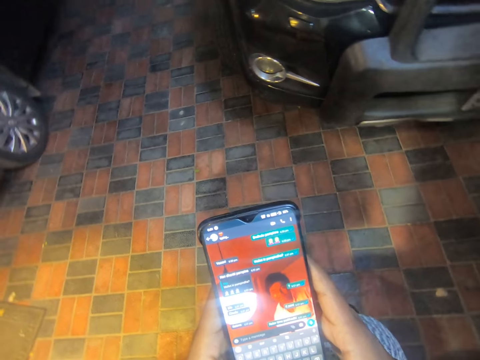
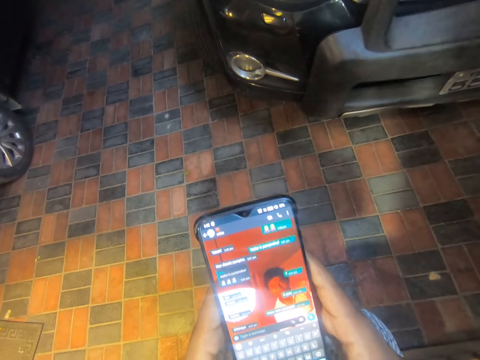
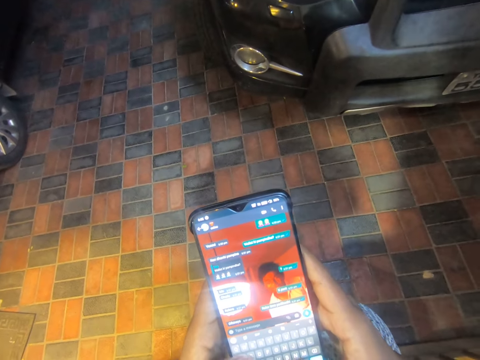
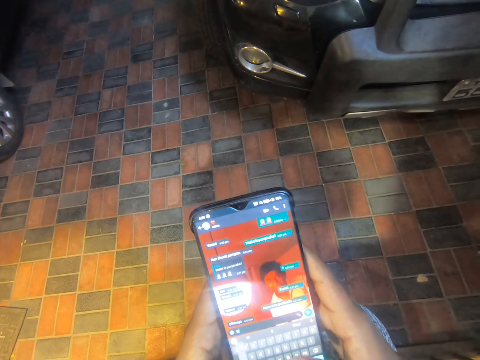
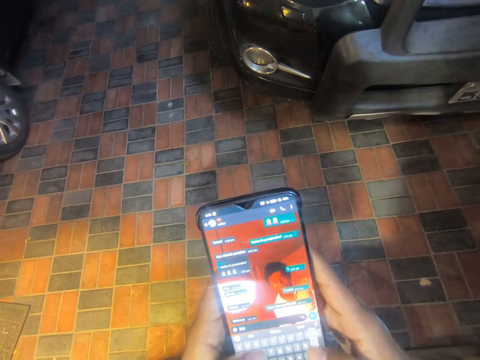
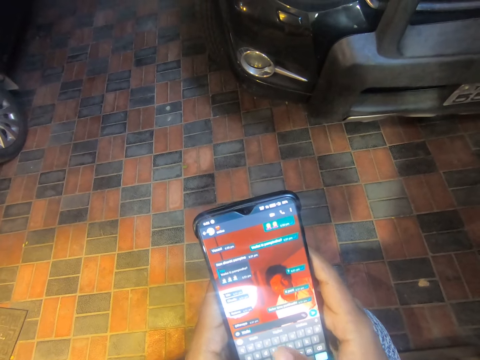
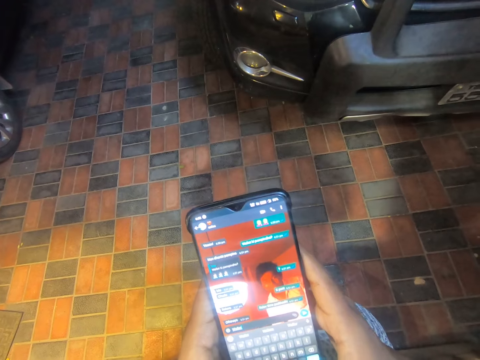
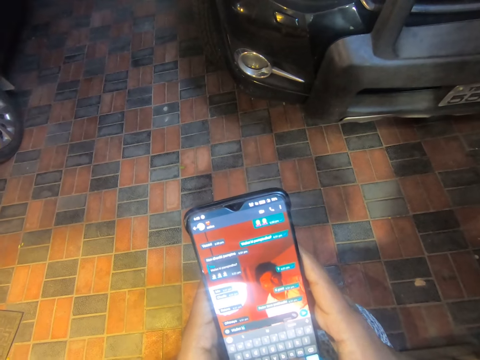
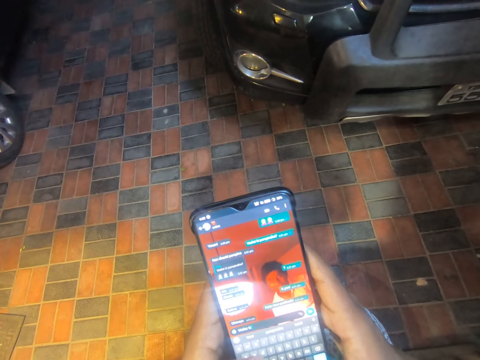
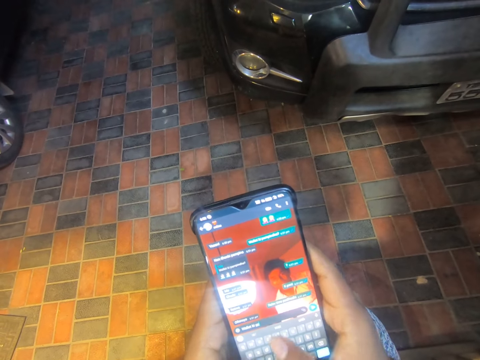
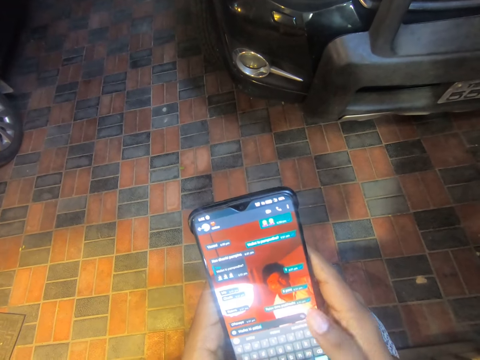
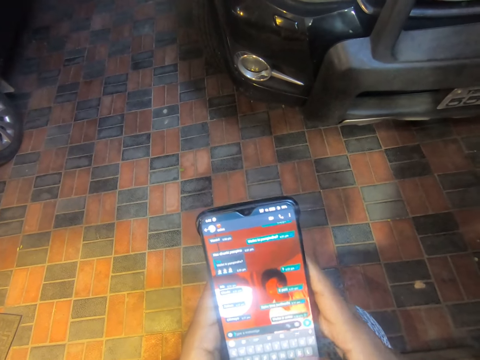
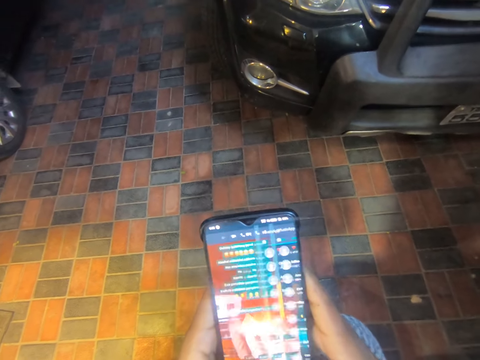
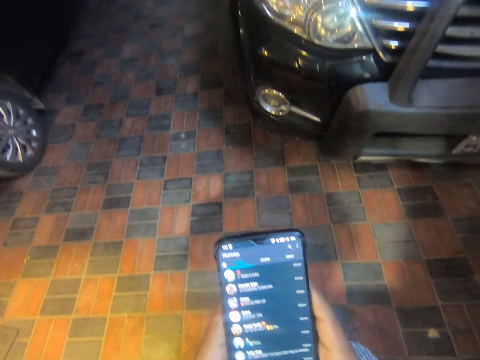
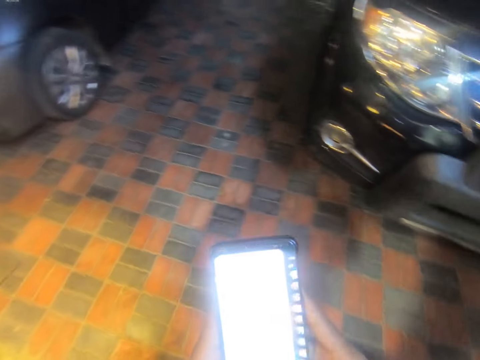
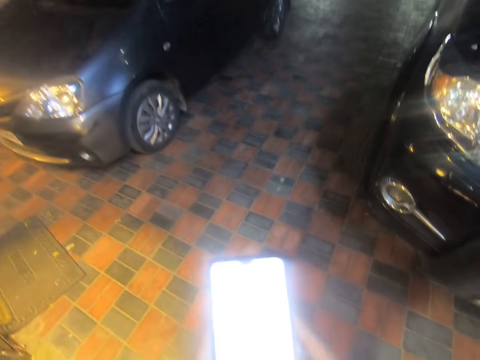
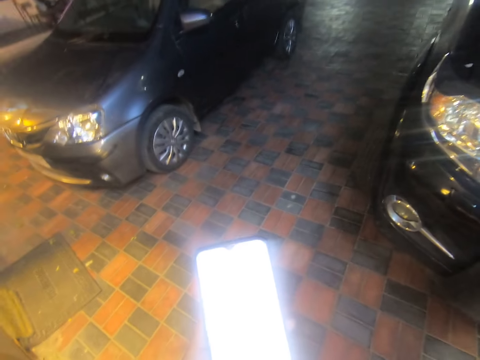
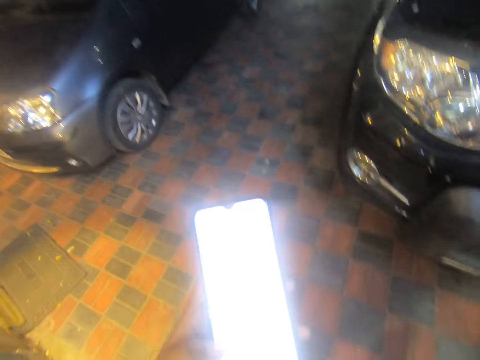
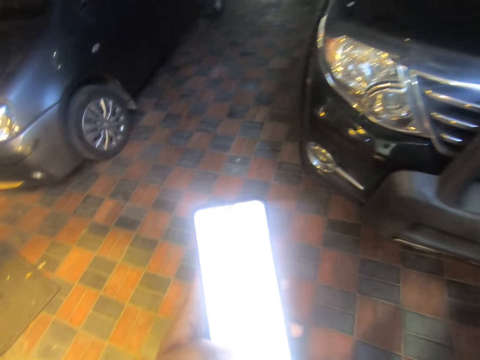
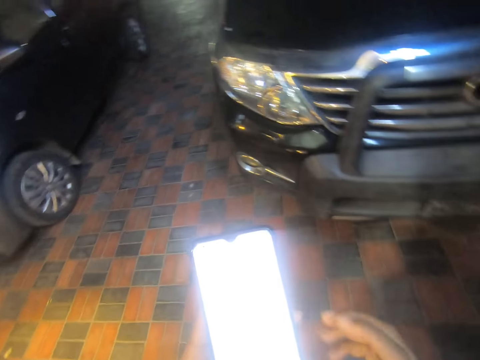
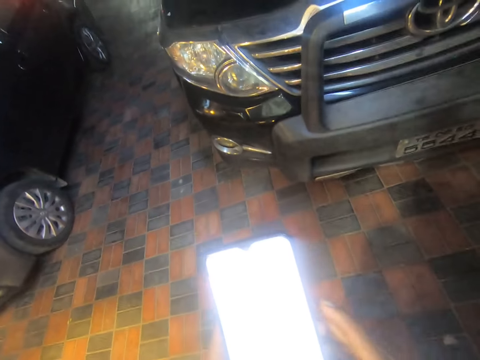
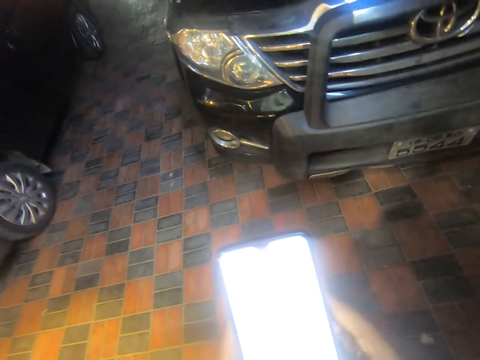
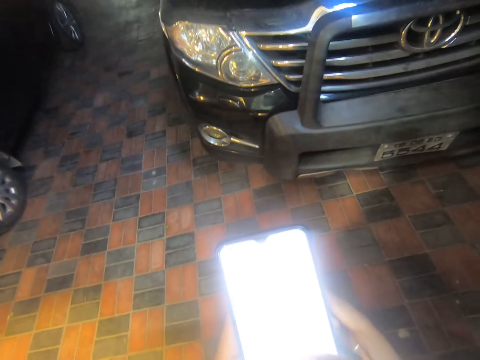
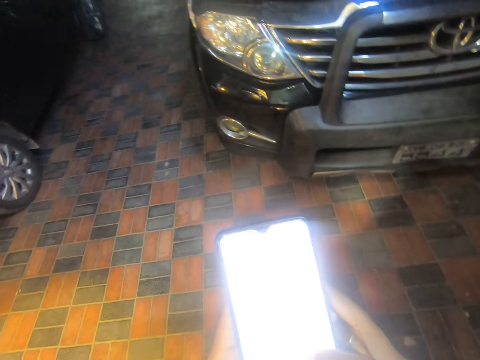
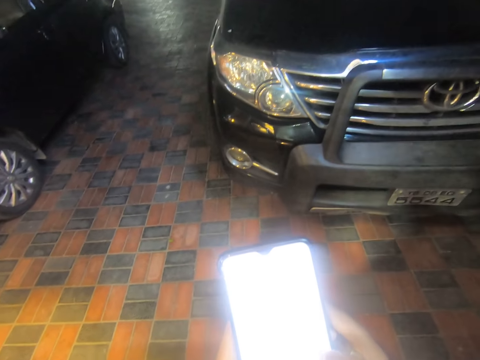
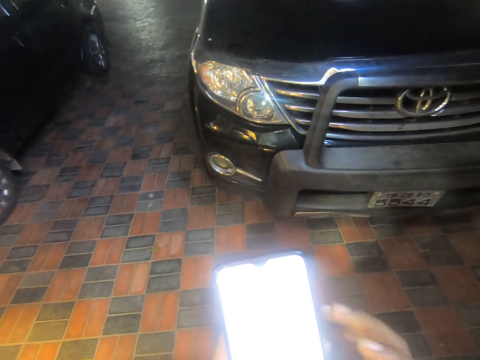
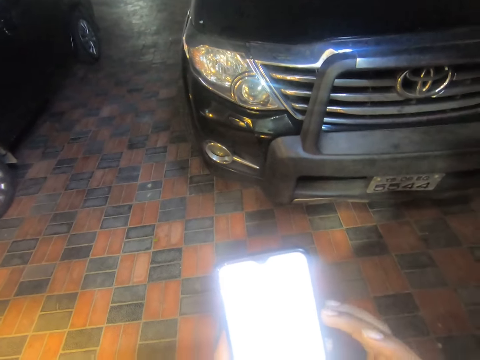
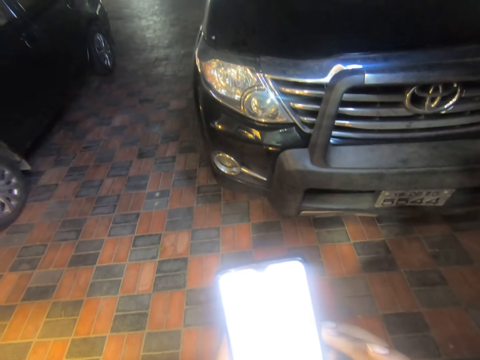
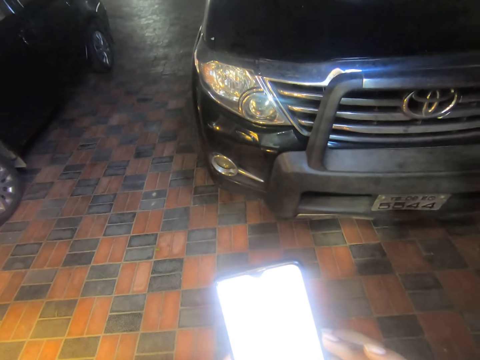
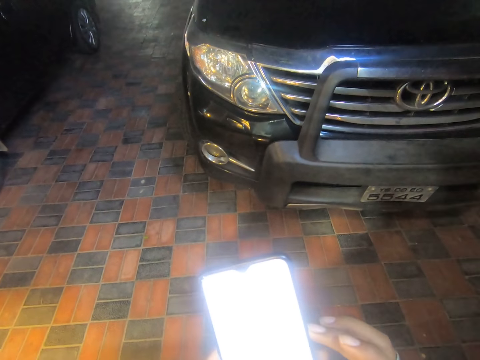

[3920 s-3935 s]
The camera wearer scrolls the phone. She operates the phone with her right hand. She looks at the phone.

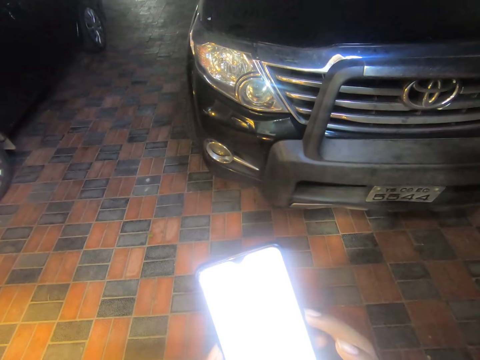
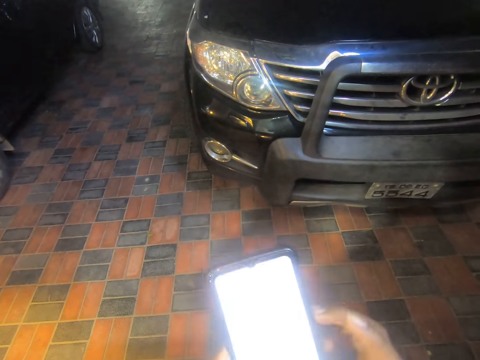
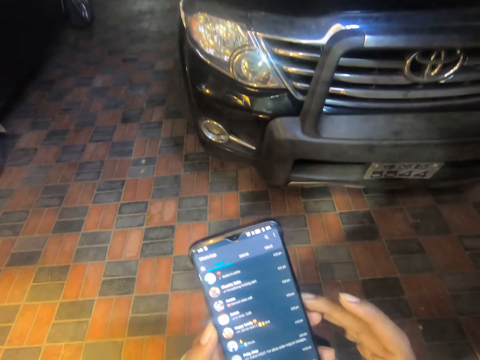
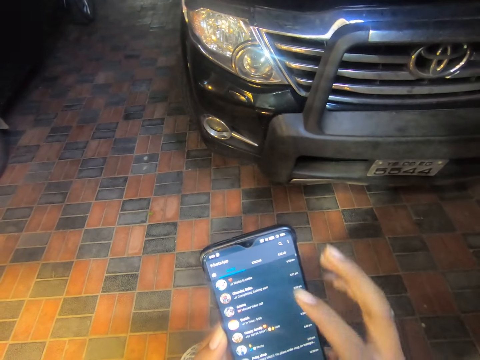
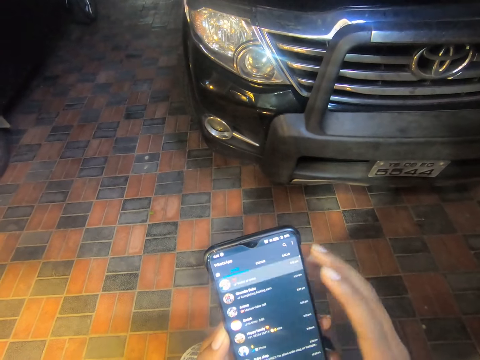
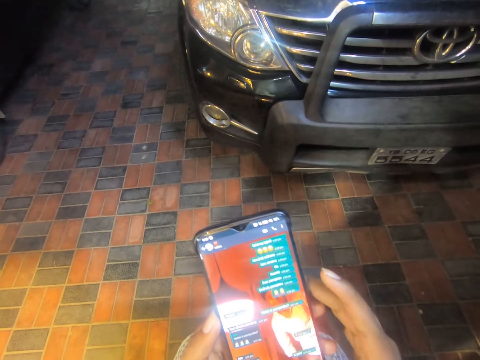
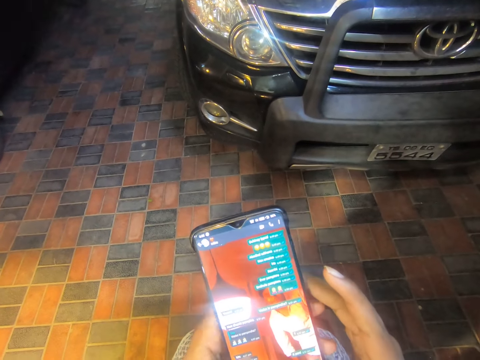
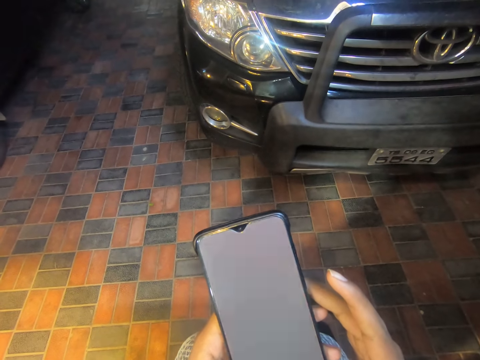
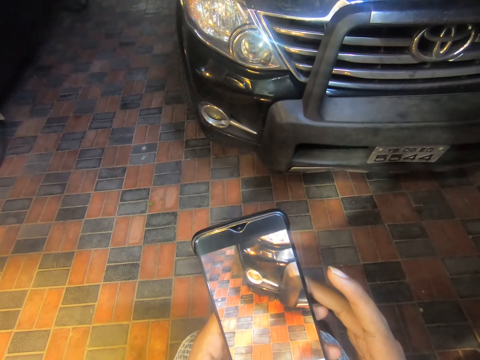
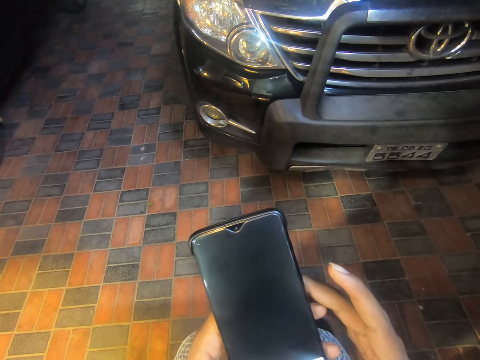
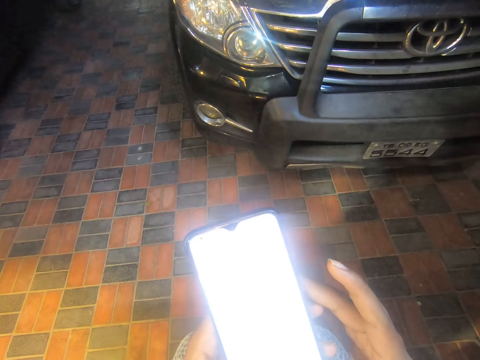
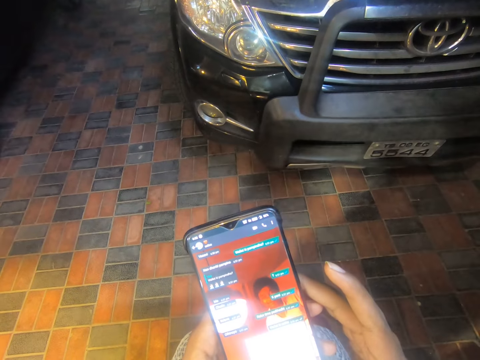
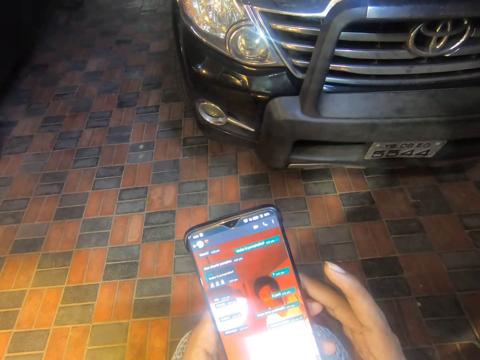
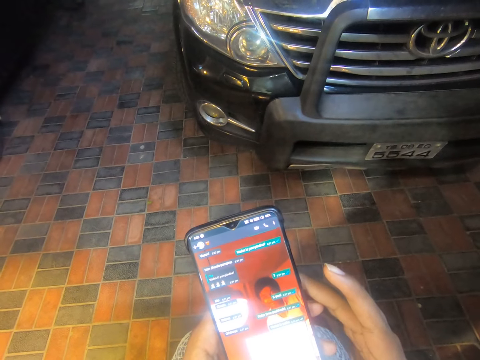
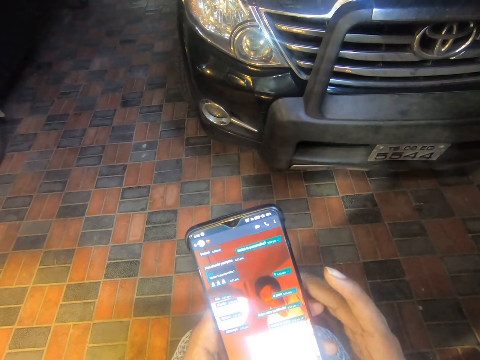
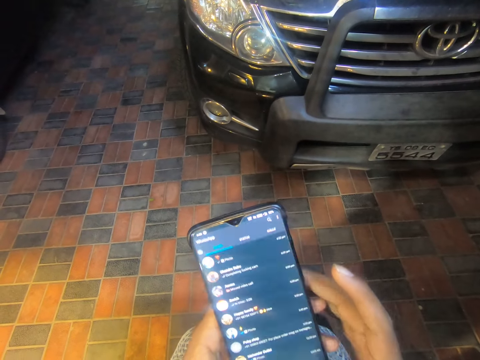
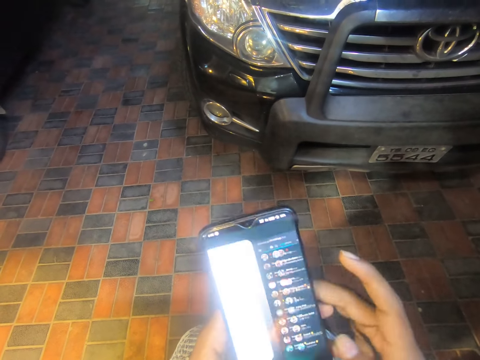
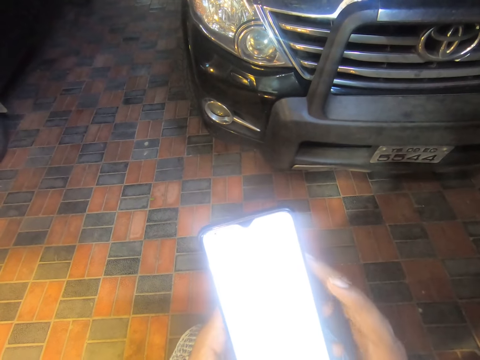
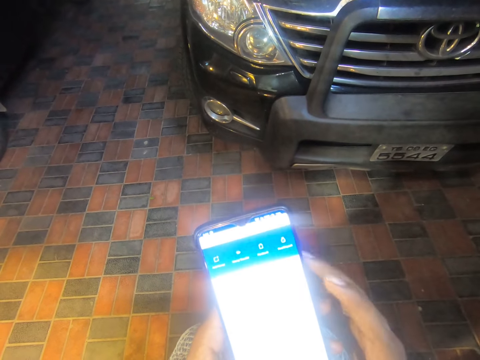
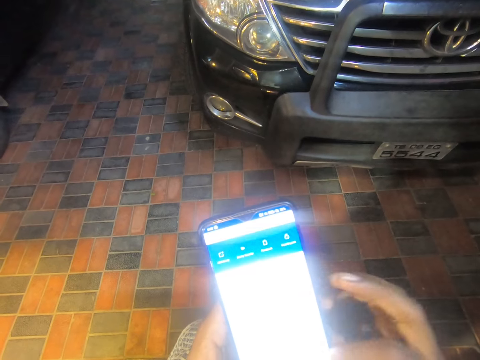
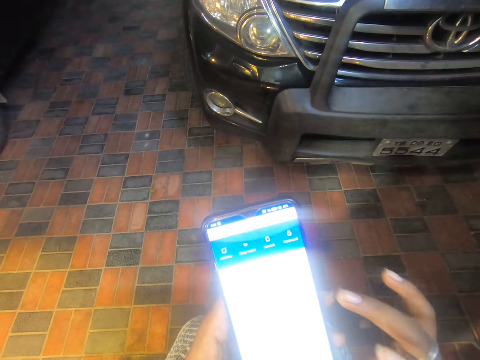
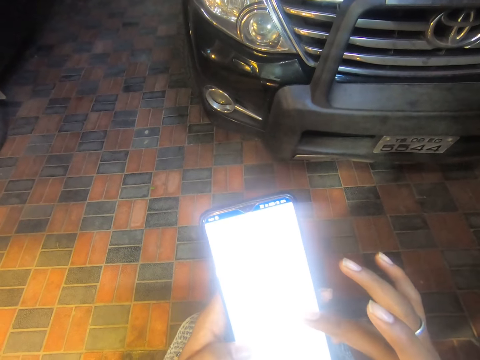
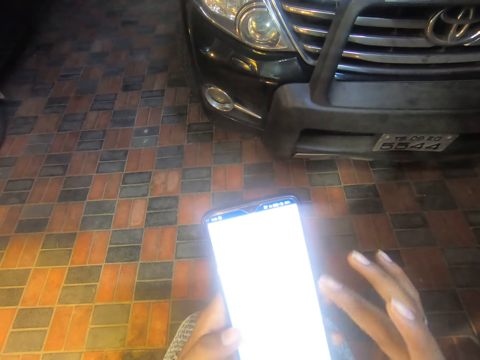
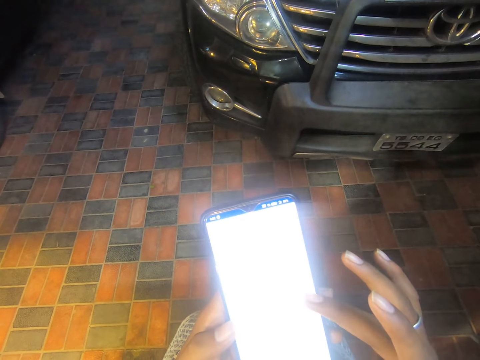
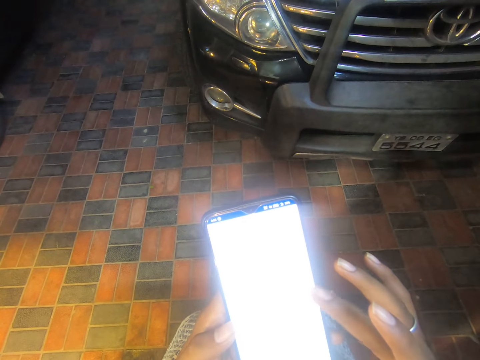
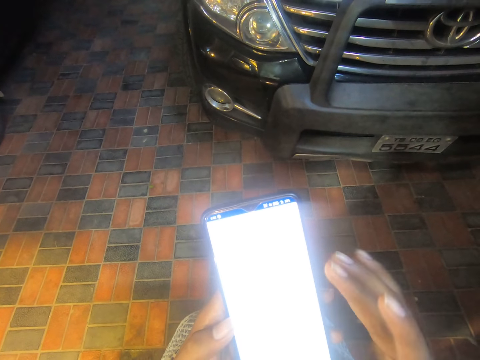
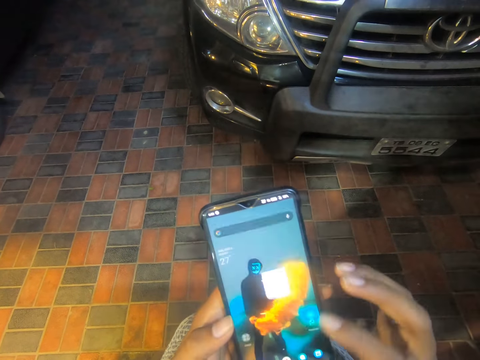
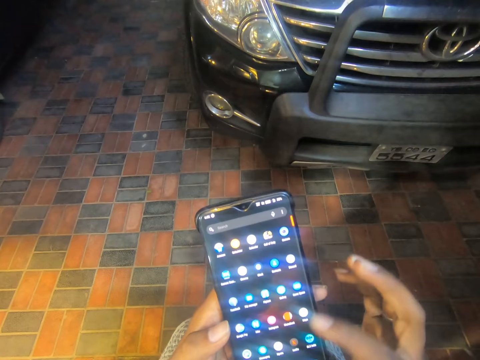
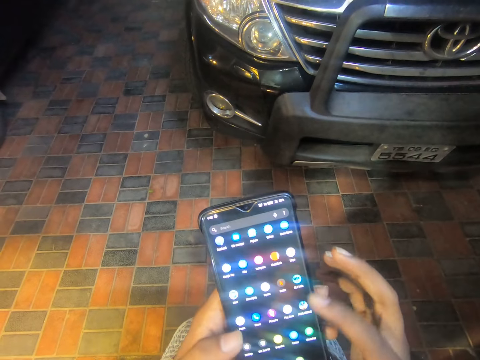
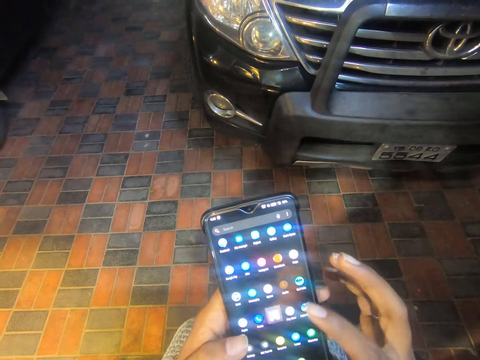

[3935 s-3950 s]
The camera wearer scrolls the phone. They press the phone. They scroll the phone.
